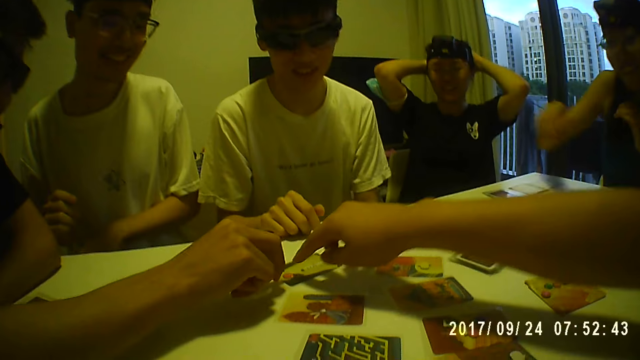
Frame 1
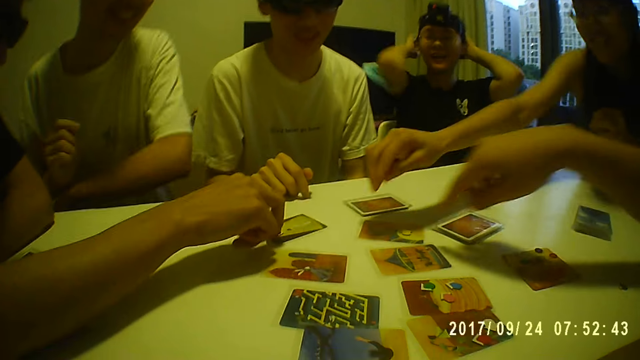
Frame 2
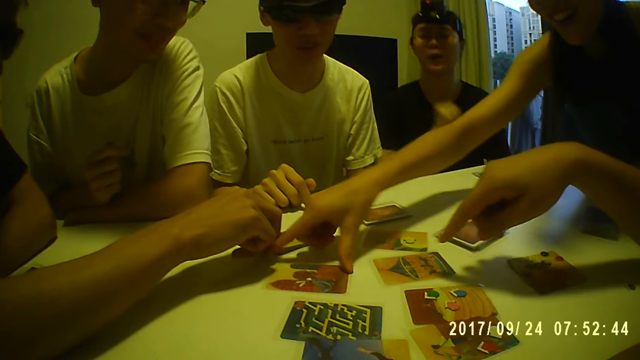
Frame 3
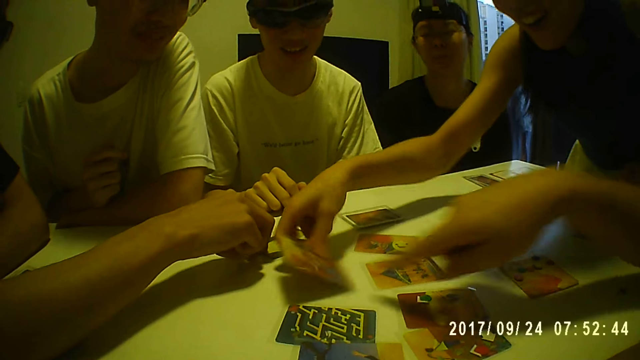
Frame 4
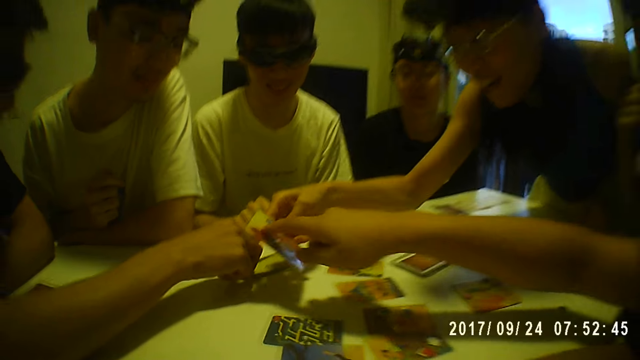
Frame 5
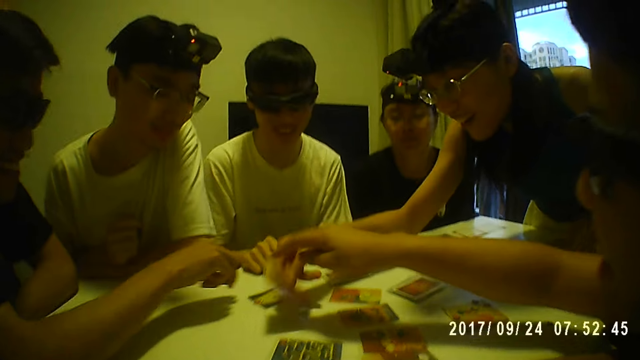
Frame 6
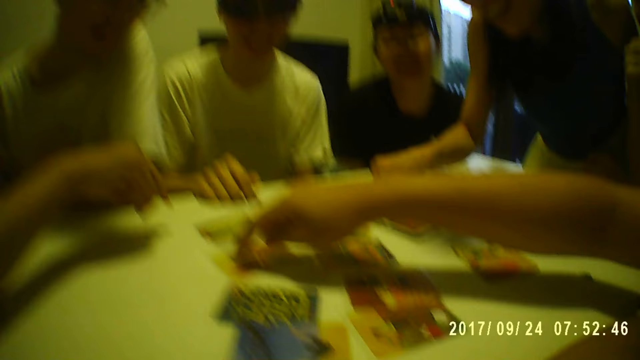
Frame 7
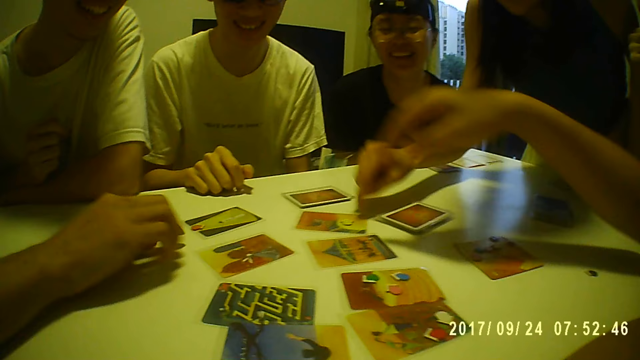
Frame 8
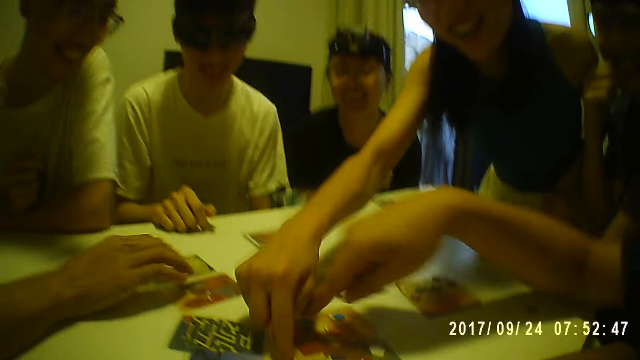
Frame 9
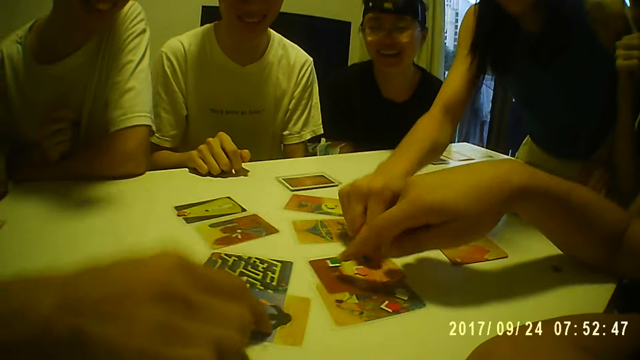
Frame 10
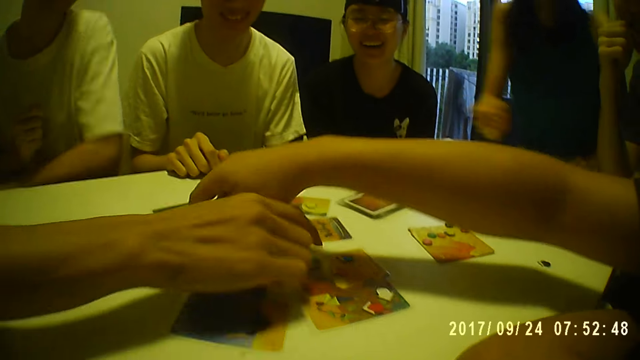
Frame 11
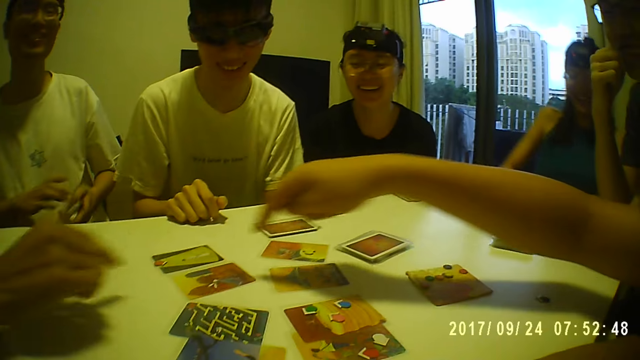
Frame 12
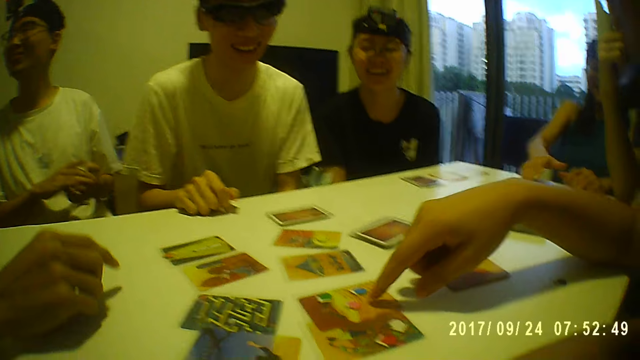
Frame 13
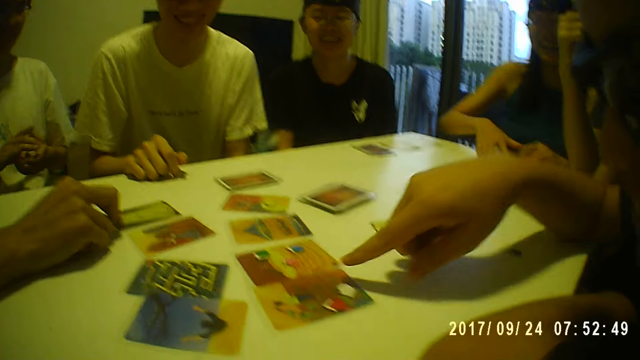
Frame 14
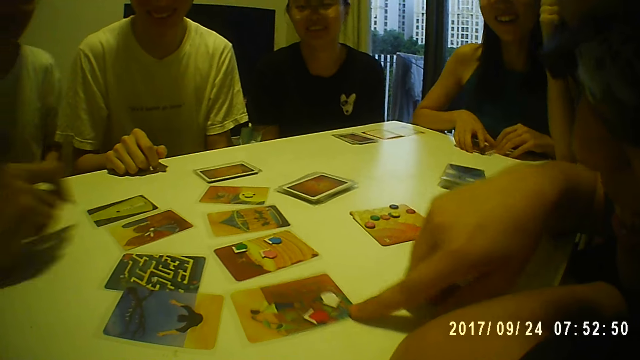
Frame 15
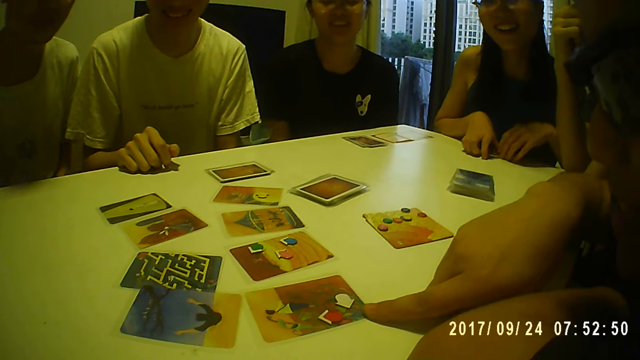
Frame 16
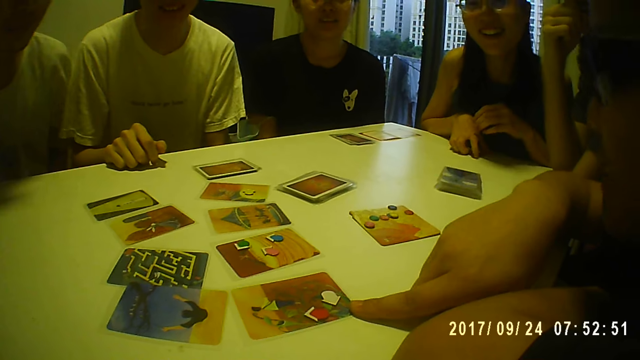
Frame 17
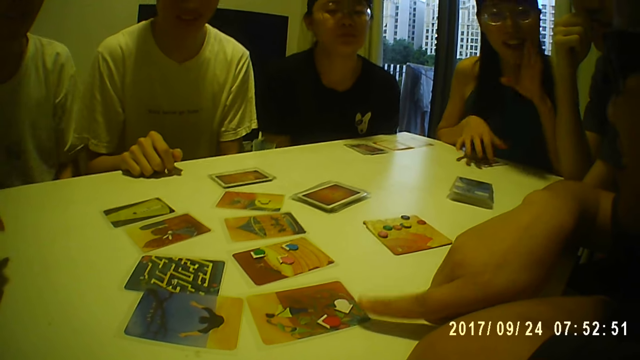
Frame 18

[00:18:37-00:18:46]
A woman picks a card on the table with her right hand. A man touches the card in the woman's hand with his right finger. The woman drops the card in her right hand on the table. She touches a card on the table with her right hand. Another man touches a card on the table with his right hand. The first man touches a card on the table with his right finger. He points at the card. The woman touches the cards on the table with both hands.

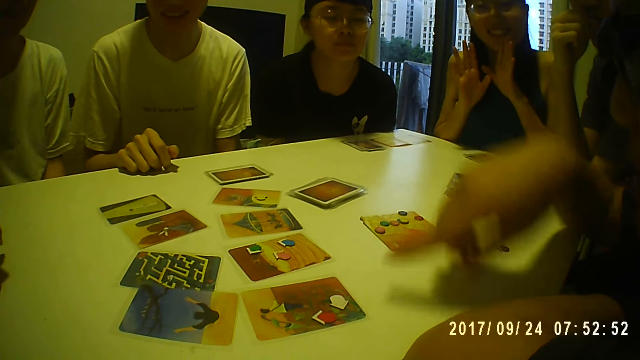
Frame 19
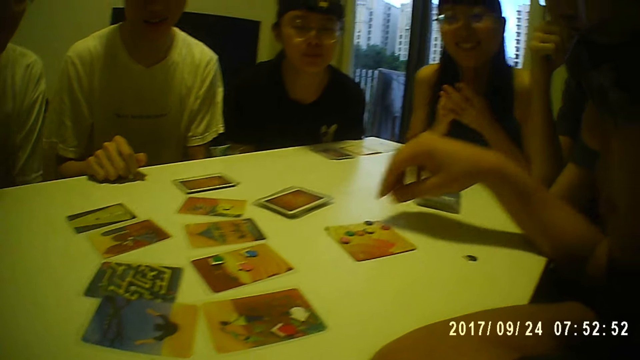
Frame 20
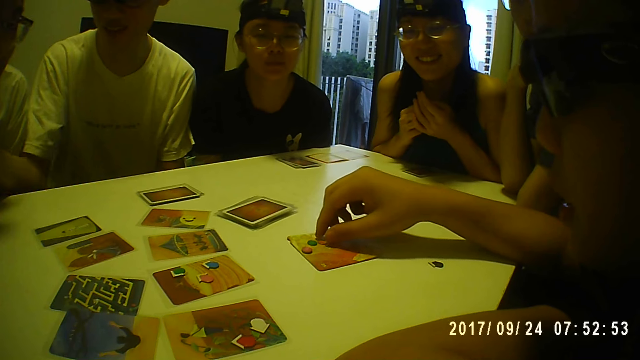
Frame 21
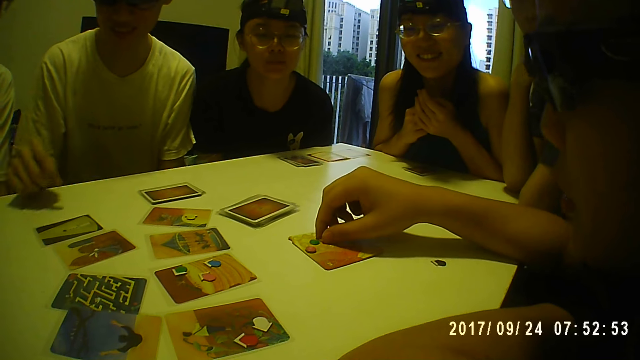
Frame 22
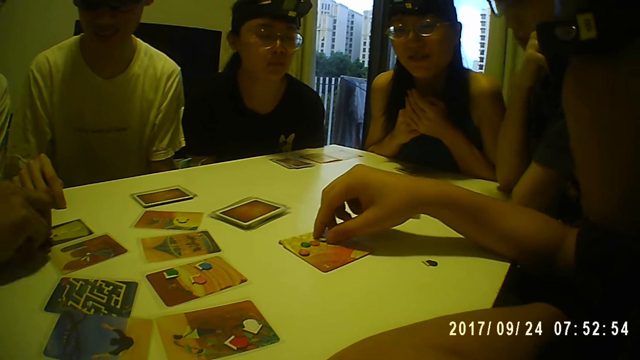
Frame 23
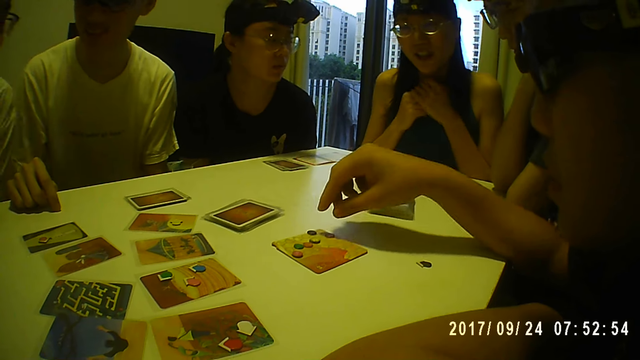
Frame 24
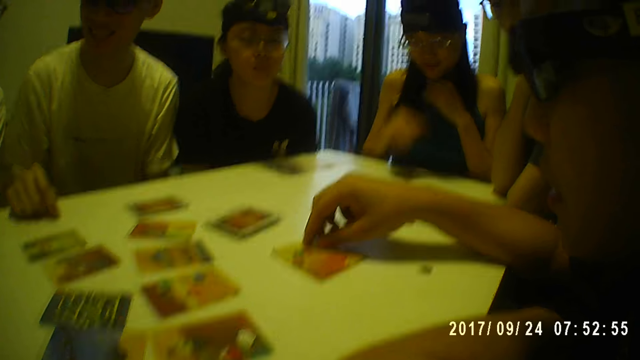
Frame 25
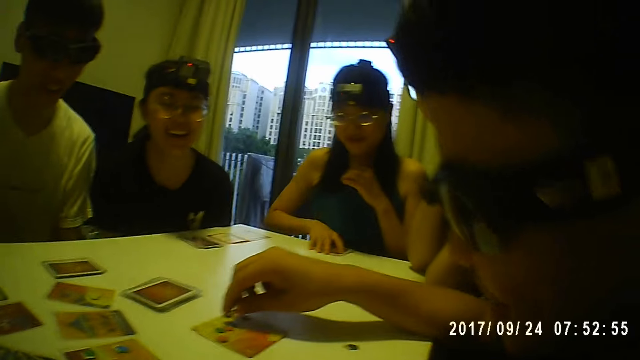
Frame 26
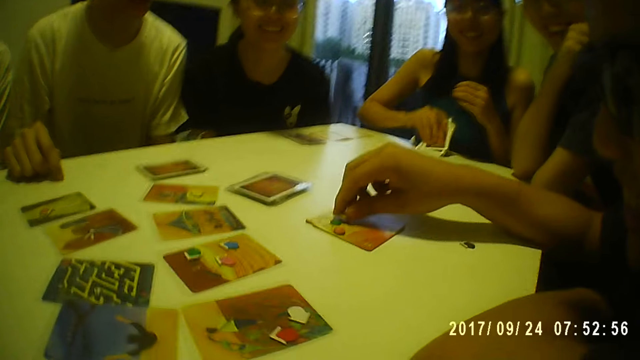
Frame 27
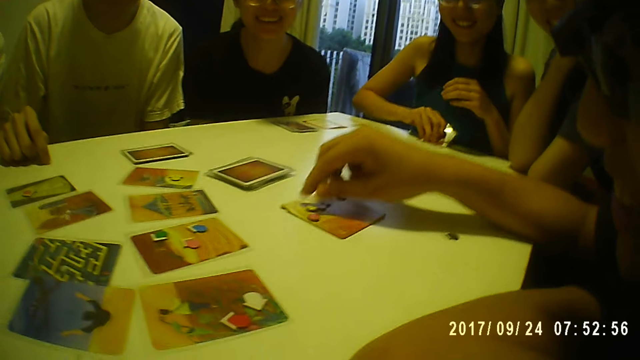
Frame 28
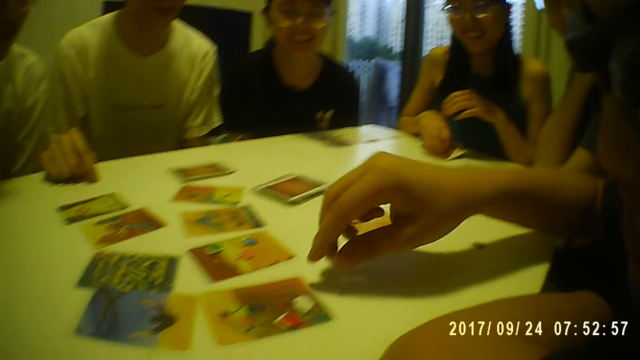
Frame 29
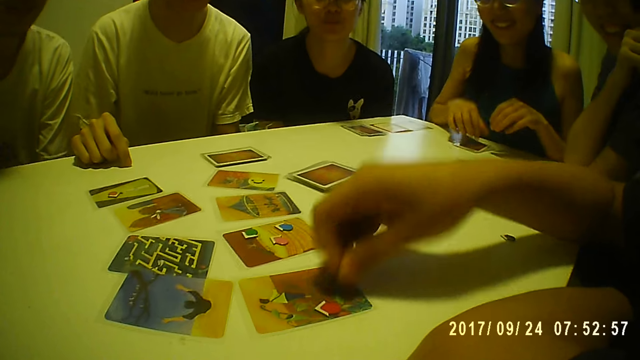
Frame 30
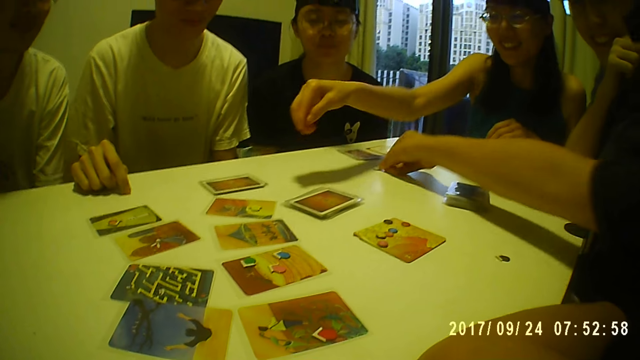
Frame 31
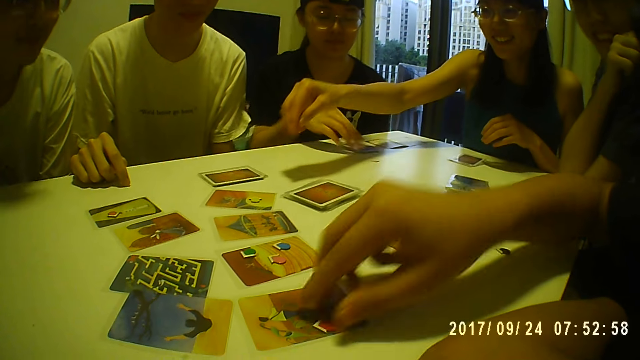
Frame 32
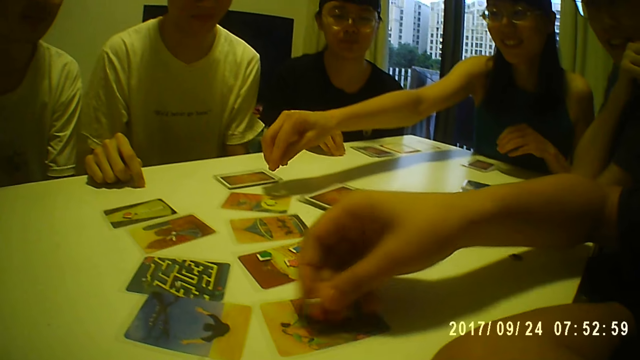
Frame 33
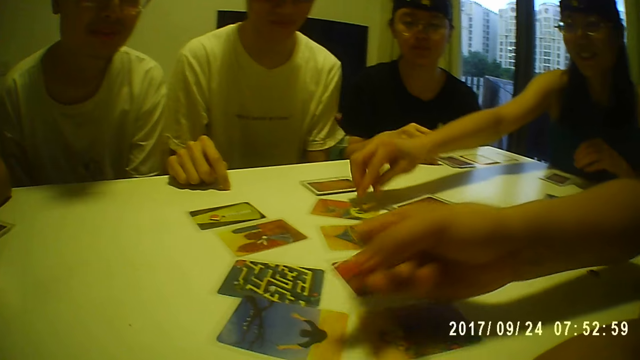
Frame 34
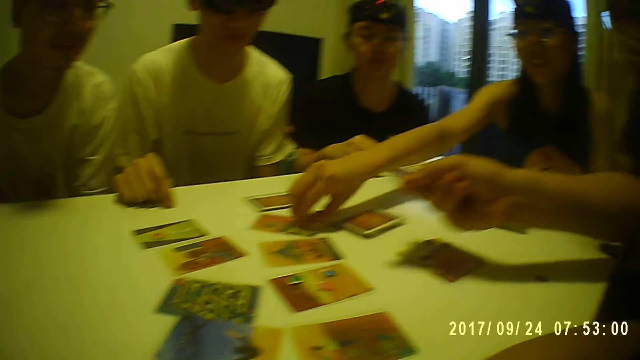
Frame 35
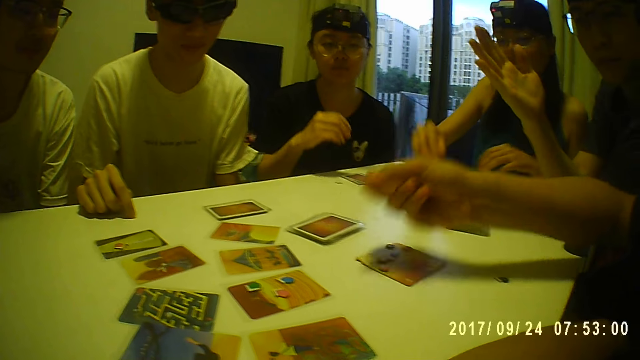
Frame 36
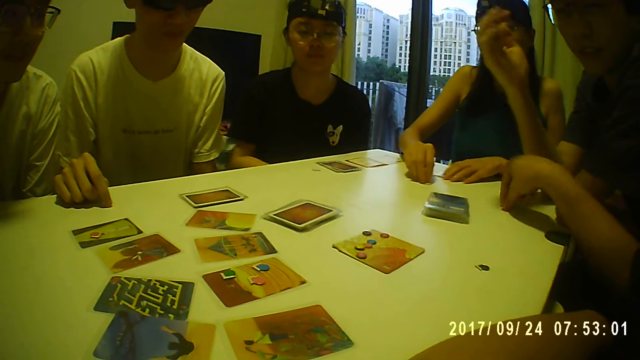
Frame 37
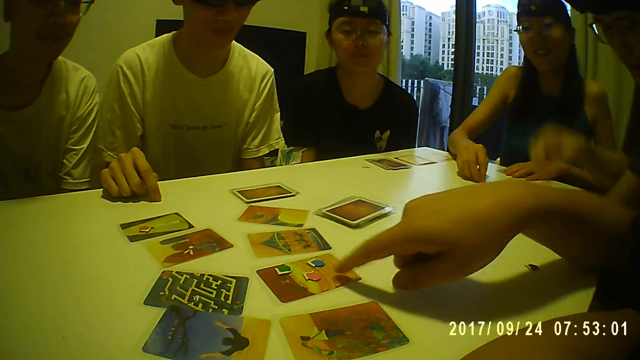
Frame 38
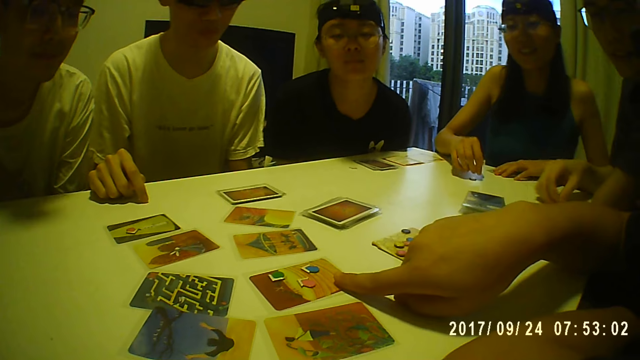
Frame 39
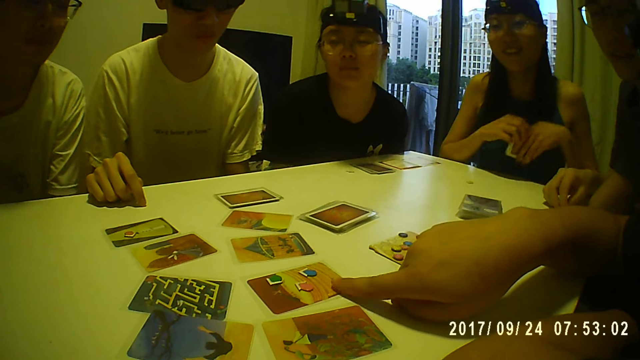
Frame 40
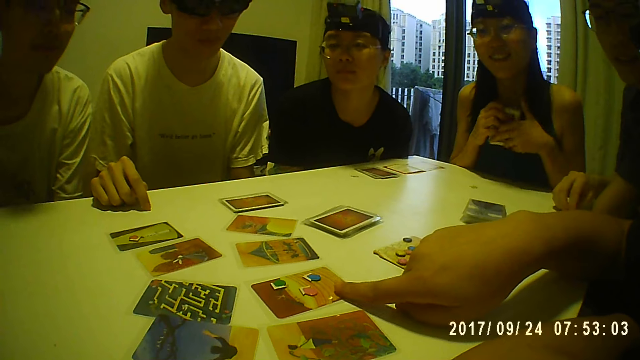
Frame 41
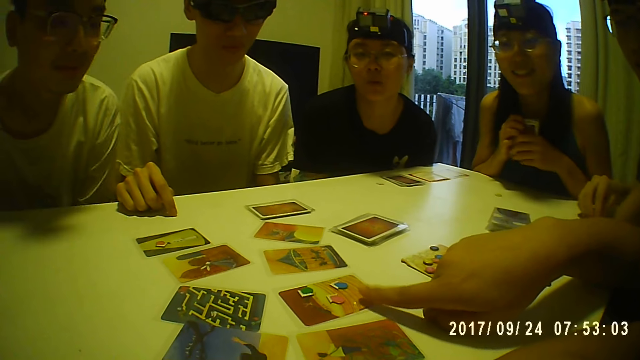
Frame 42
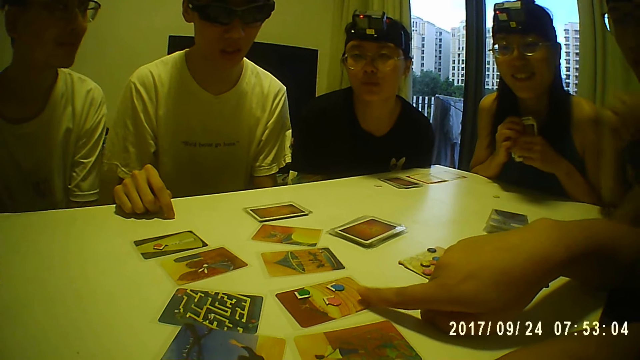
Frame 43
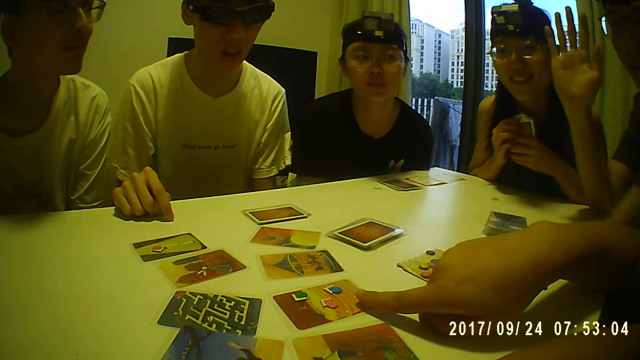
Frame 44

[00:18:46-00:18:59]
The man touches a card piece on the table with his right hand. He touches it again. The woman touches the card on the table with her right hand and holds the card on the table. The man picks a card piece on the table with his right hand and drops the card piece in his right hand on the table. The woman stretches her right hand. The man picks a card piece on the table with his right hand. The woman picks a card piece on the table with her right hand. The man drops the card piece in his right hand on the table and points at a card on the table with his right finger. A person touches the card. The woman takes the cards on the table with her left hand and holds the cards with both hands.
